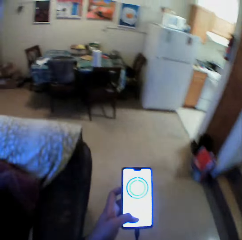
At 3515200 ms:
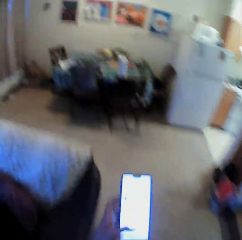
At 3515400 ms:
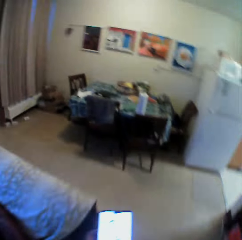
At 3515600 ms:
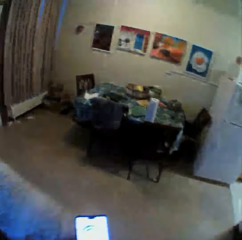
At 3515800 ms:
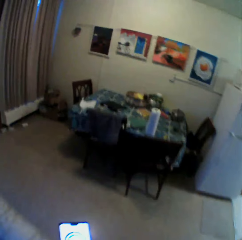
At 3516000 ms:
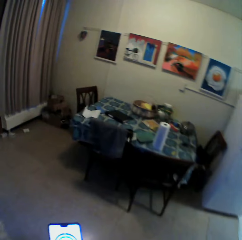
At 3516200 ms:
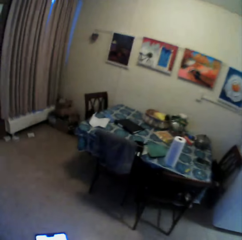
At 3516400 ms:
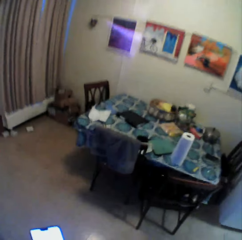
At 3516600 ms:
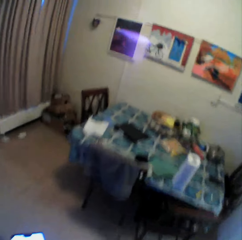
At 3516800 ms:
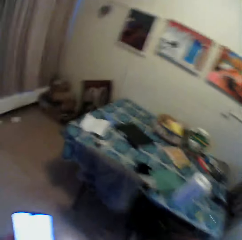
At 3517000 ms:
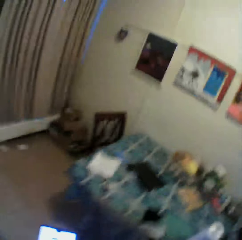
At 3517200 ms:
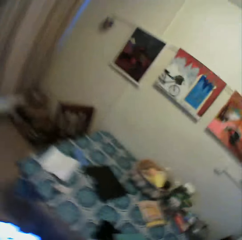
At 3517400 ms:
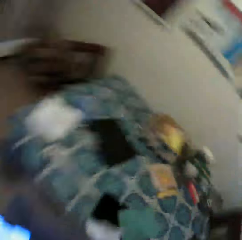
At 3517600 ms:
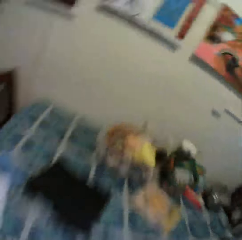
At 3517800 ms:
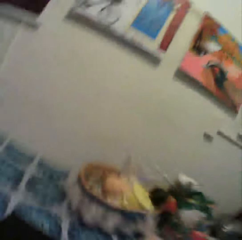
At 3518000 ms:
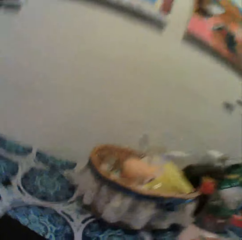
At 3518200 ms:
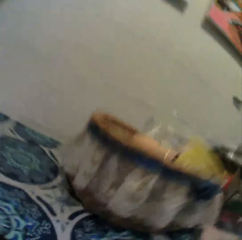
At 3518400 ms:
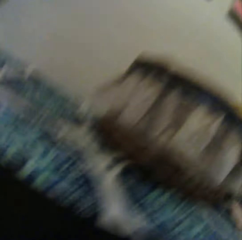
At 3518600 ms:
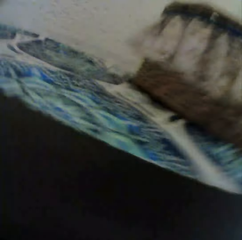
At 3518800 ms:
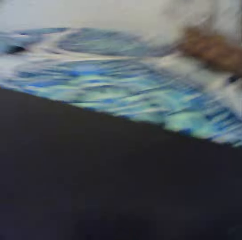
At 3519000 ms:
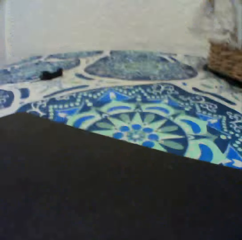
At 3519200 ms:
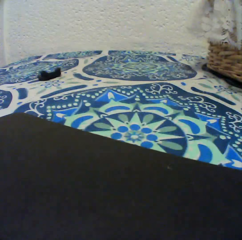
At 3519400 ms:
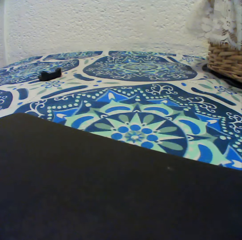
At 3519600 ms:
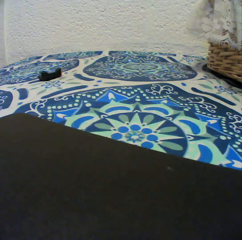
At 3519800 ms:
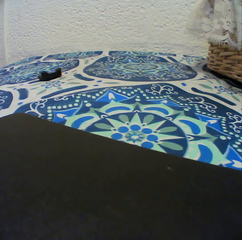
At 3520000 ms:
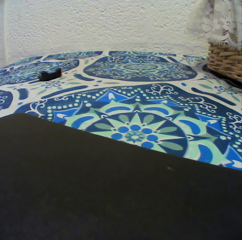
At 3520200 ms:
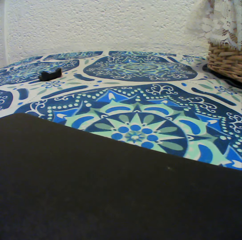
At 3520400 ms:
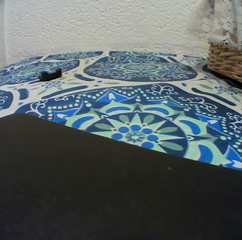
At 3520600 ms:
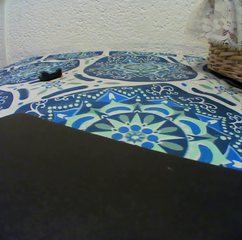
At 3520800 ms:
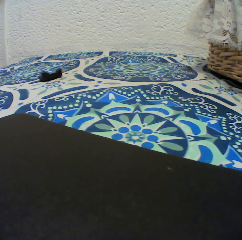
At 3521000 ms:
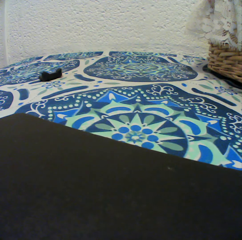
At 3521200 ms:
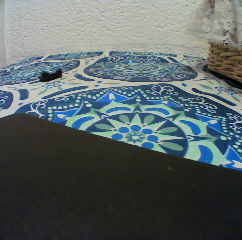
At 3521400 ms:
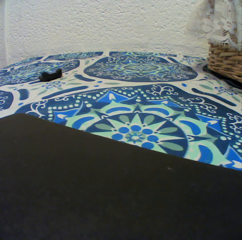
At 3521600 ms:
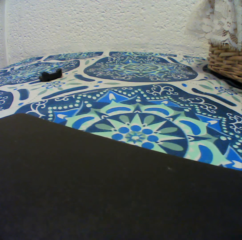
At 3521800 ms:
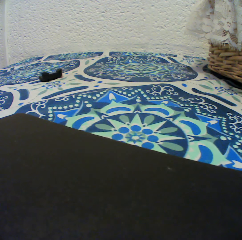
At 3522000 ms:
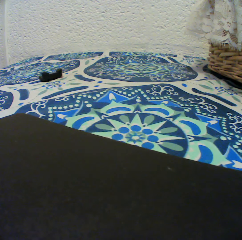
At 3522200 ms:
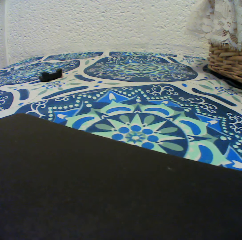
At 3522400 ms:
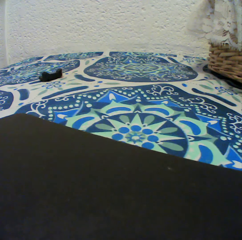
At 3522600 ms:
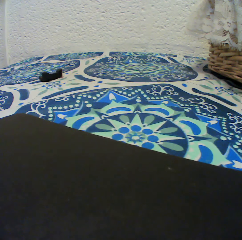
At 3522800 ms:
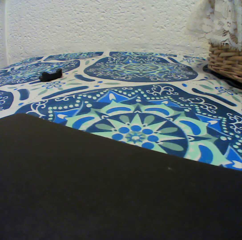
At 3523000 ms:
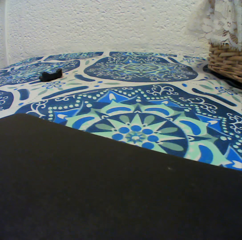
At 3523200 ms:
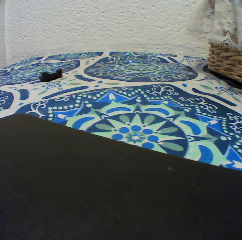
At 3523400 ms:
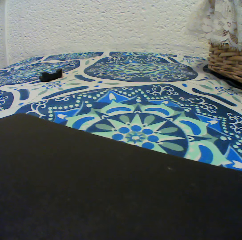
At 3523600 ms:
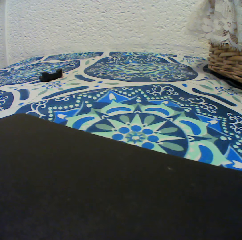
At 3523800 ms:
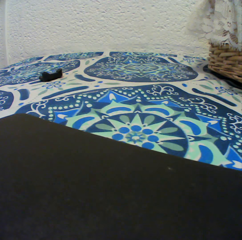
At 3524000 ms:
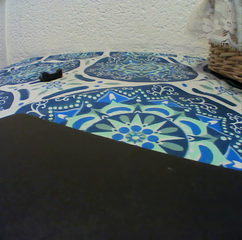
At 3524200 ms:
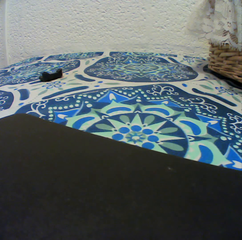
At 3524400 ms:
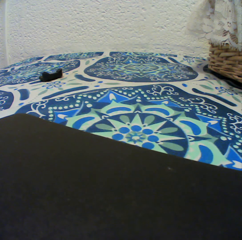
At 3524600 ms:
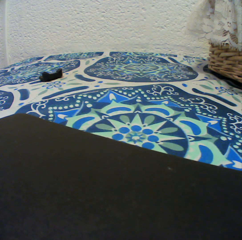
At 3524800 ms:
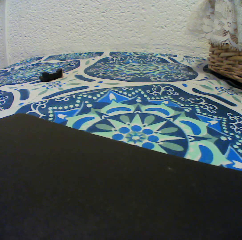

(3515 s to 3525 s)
The camera wearer operates his phone with his left hand. He walks in the room. He removes the camera on his head with both hands. He places the camera on the table with both hands. He puts a phone on the table.
